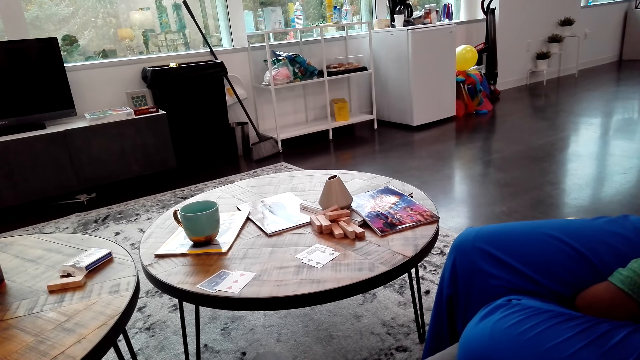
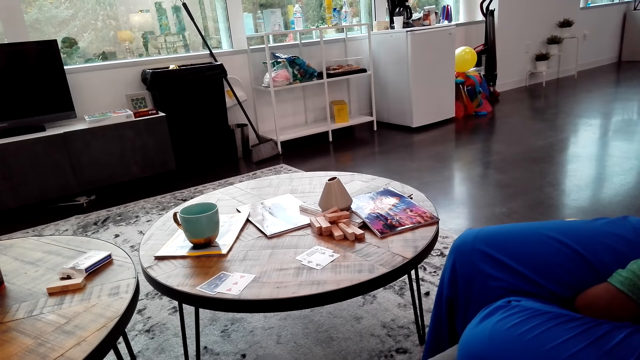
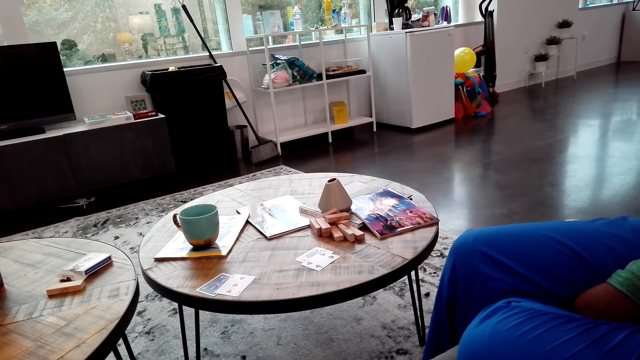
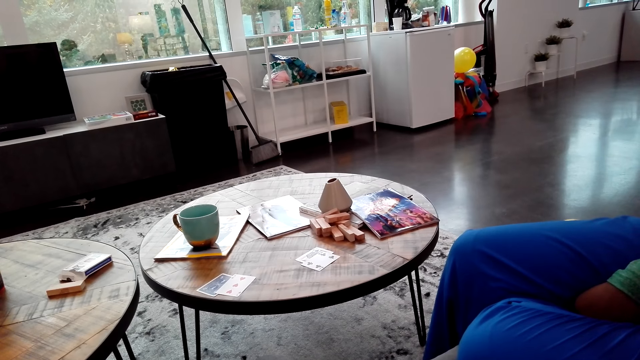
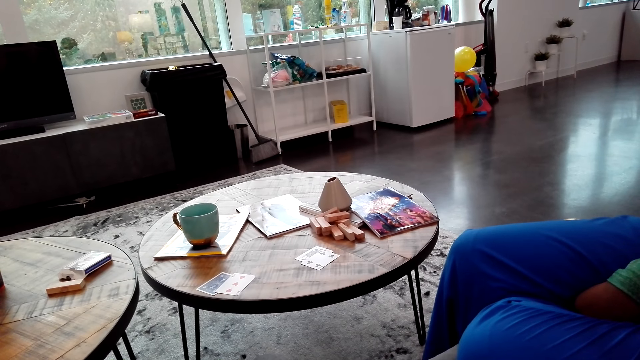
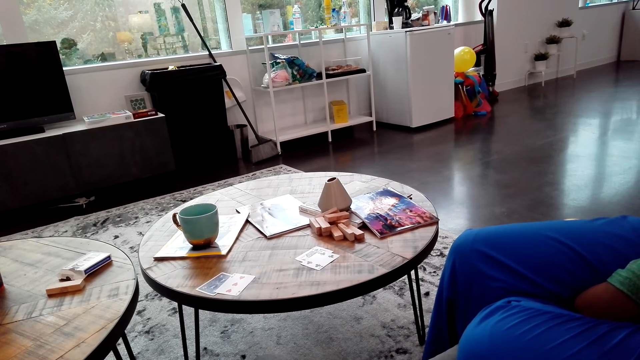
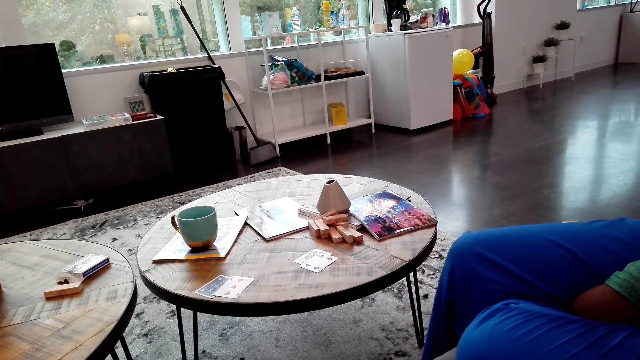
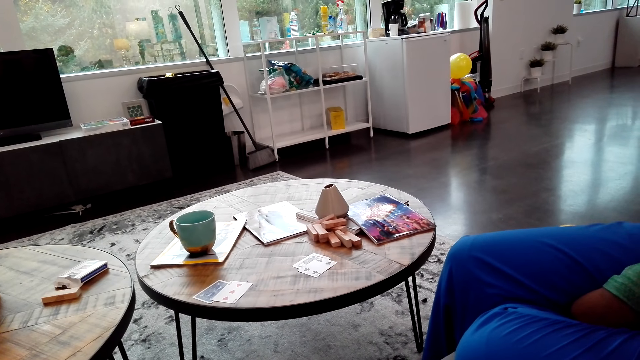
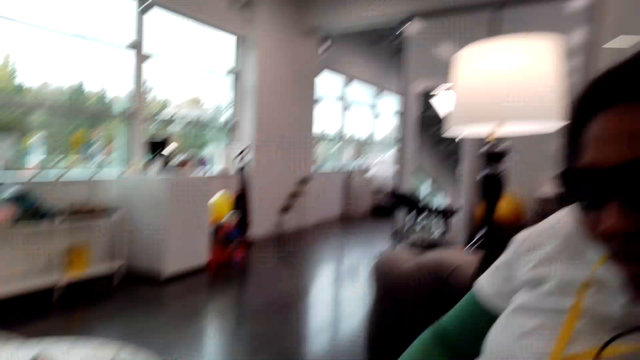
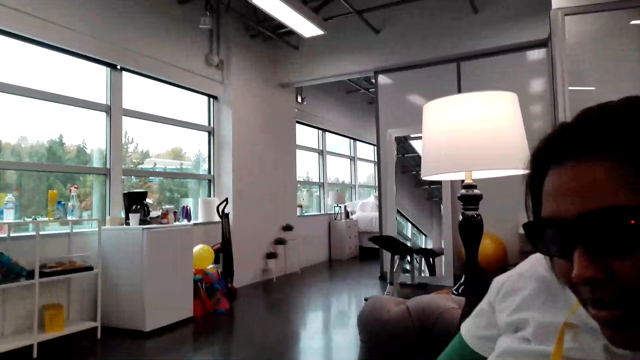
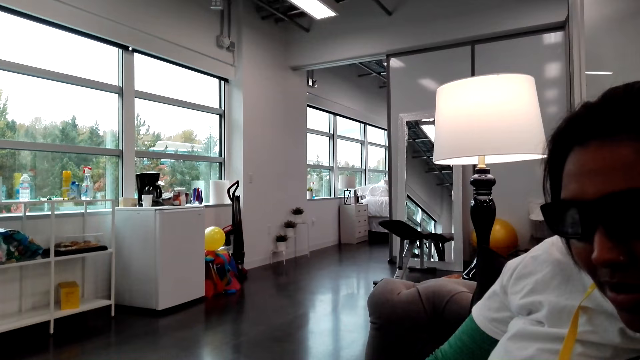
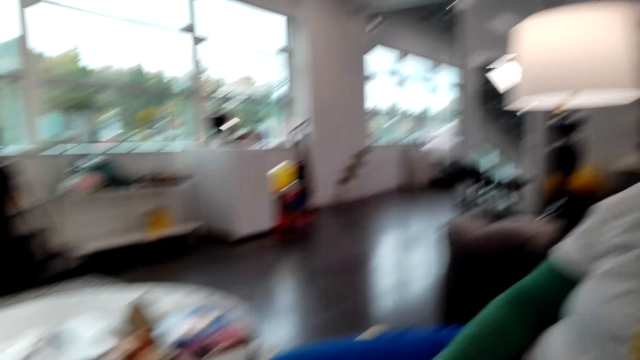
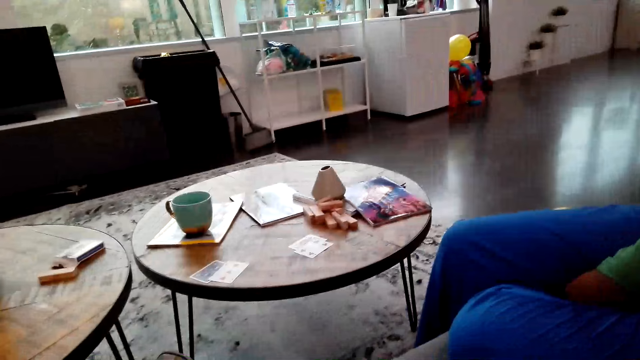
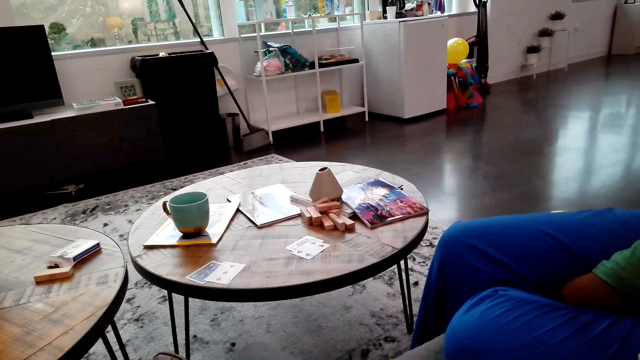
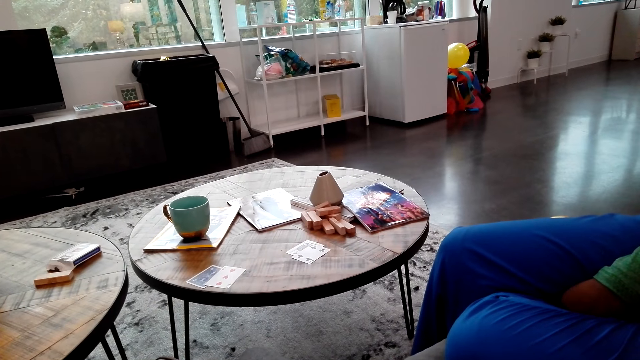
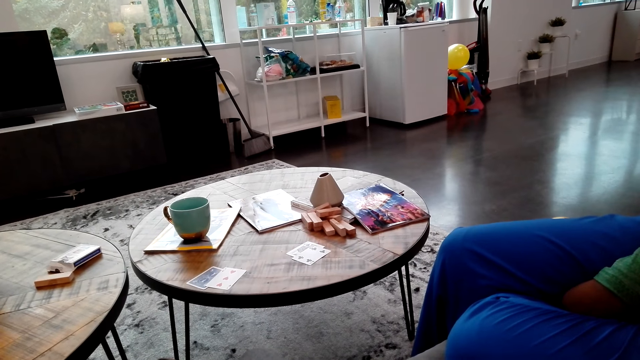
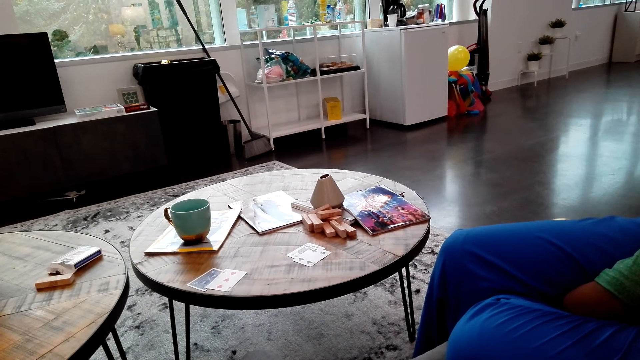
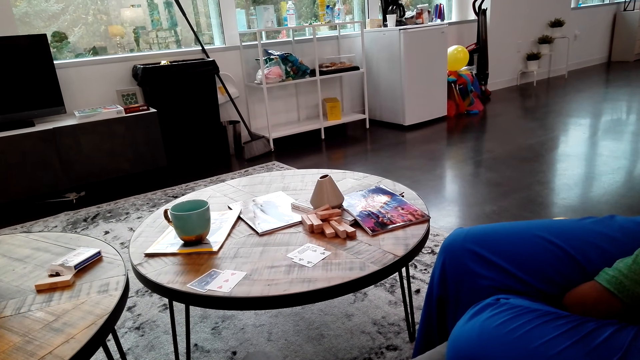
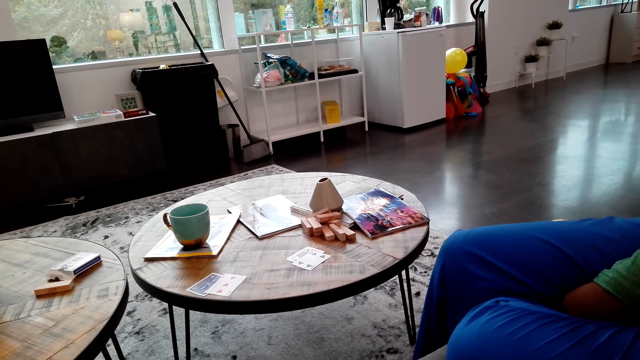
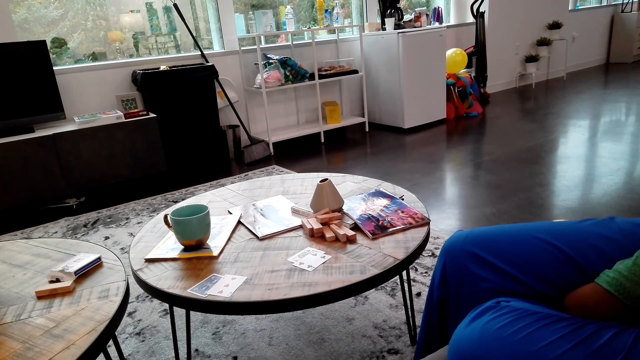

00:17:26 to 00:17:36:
A woman speaks to the camera wearer. The camera wearer looks at the woman. They look around and look aside.

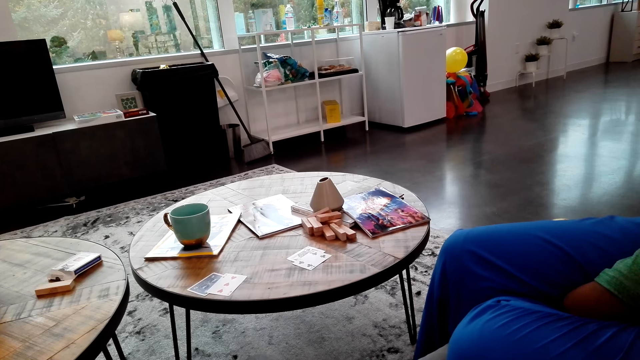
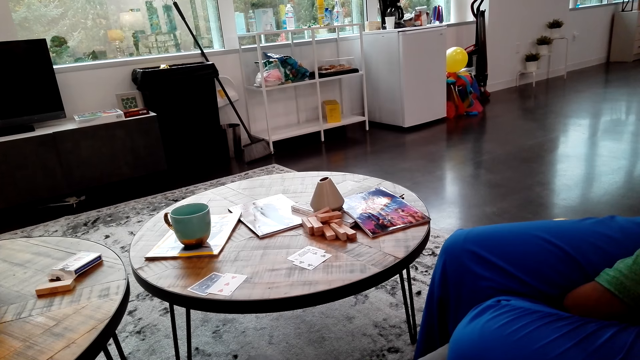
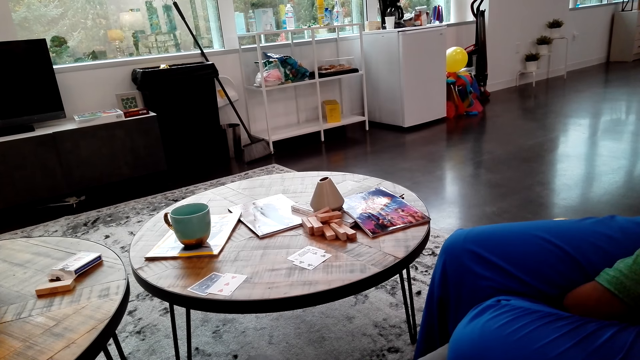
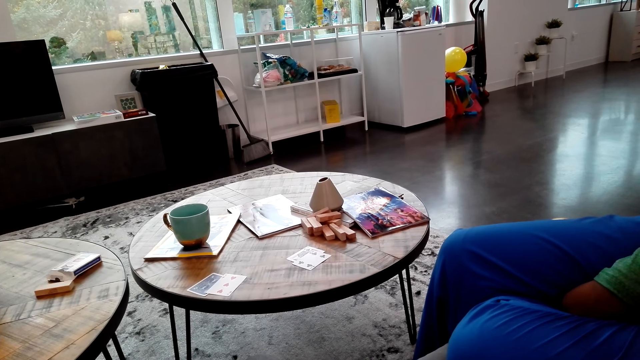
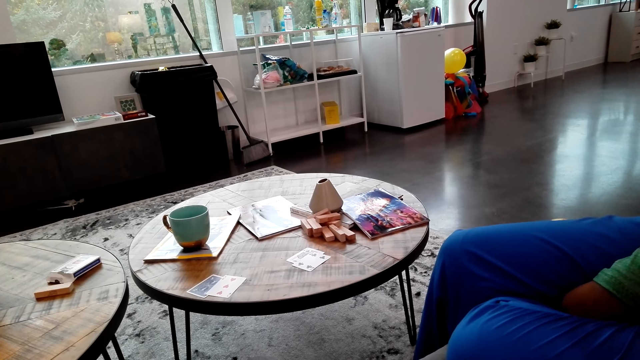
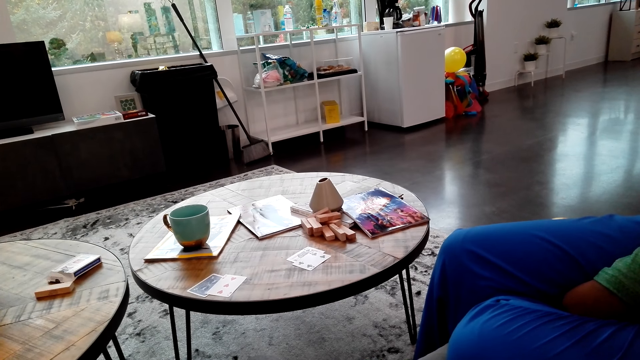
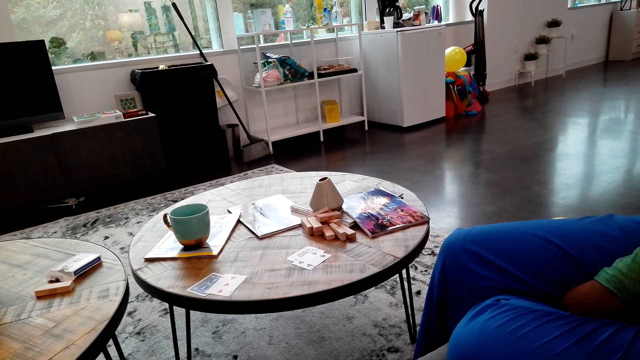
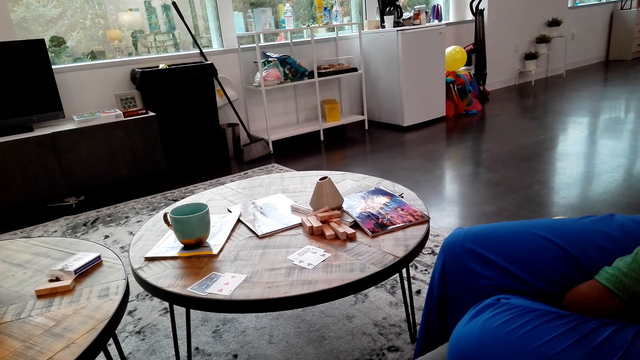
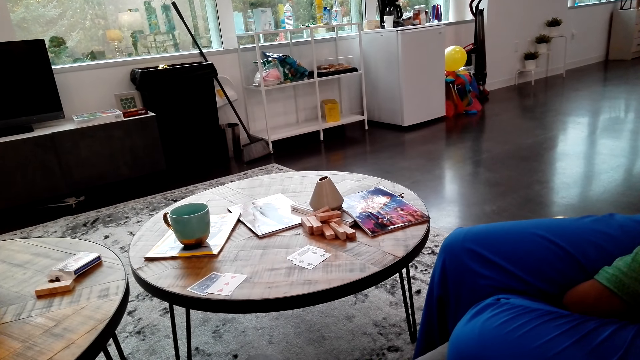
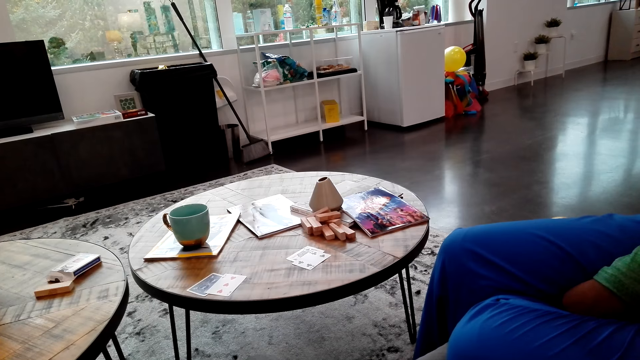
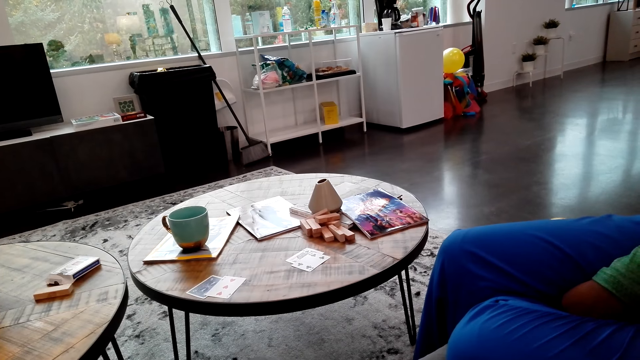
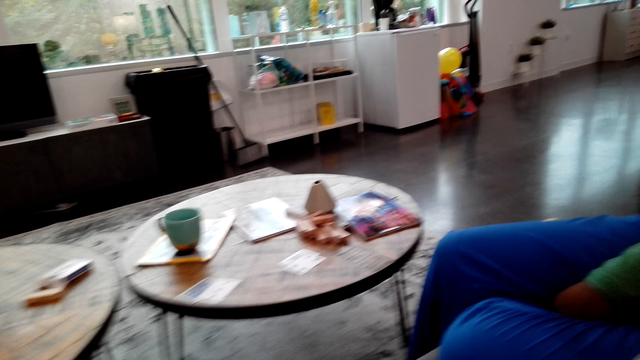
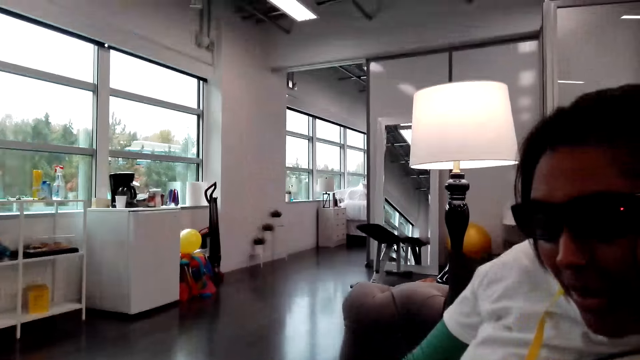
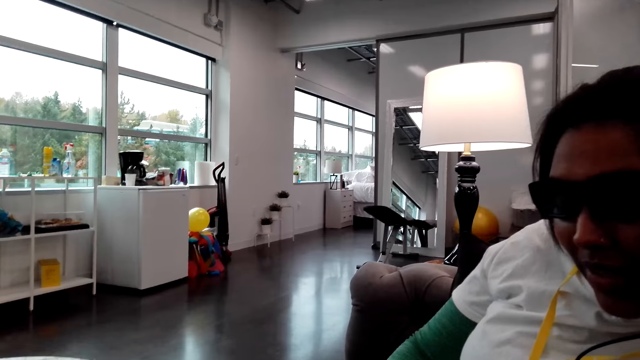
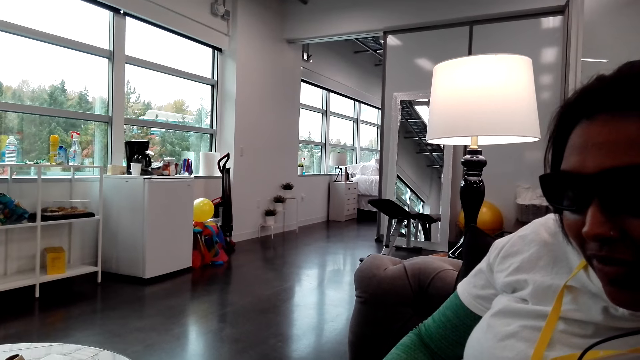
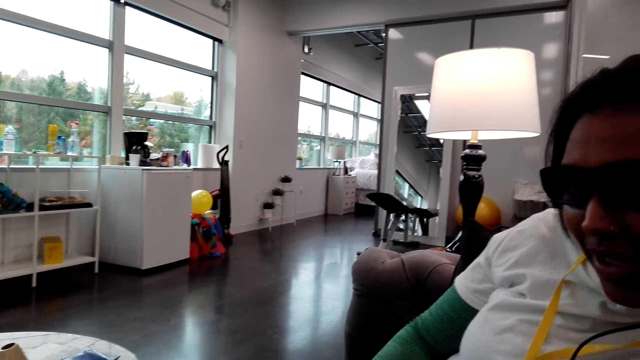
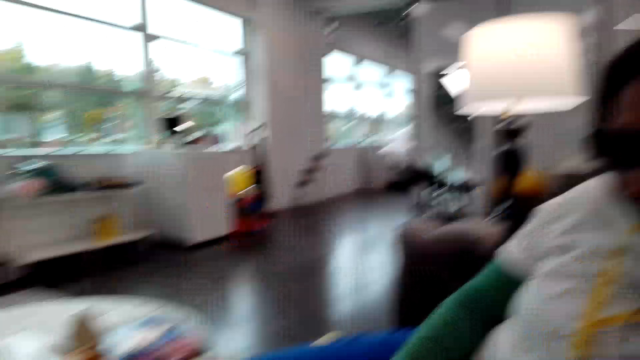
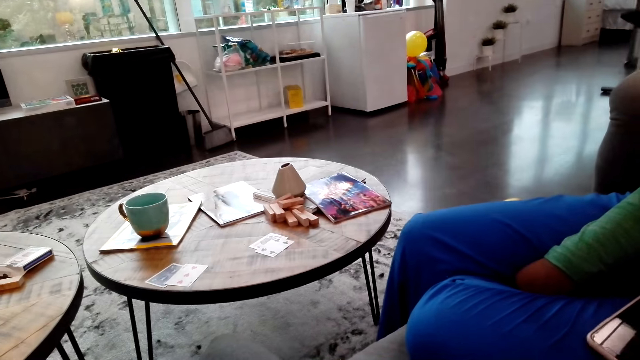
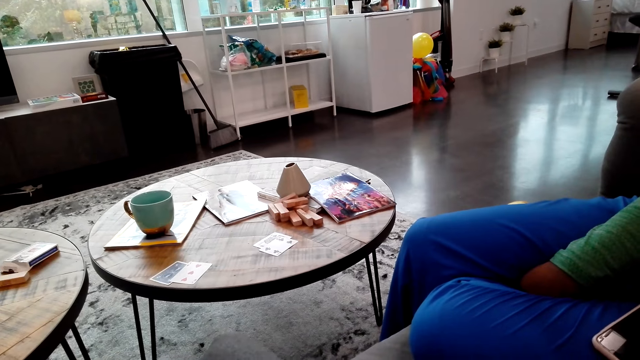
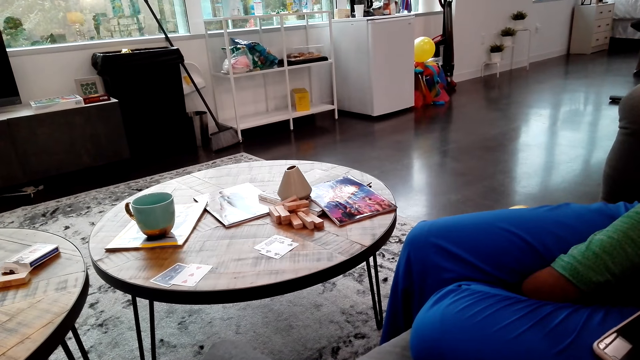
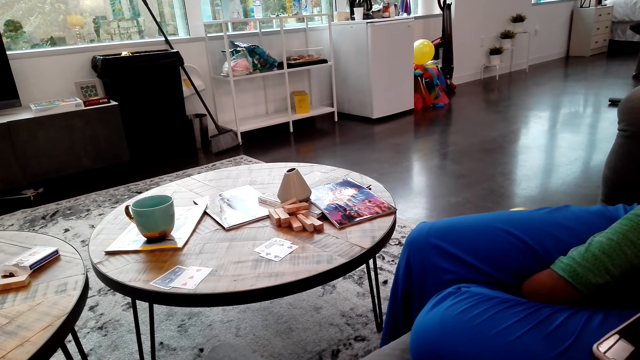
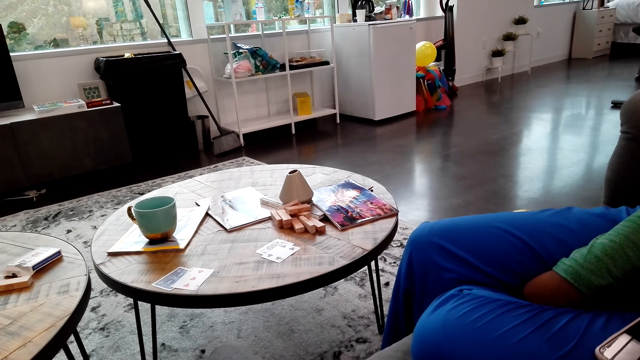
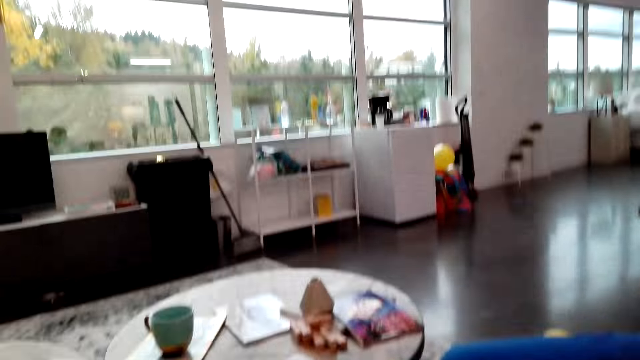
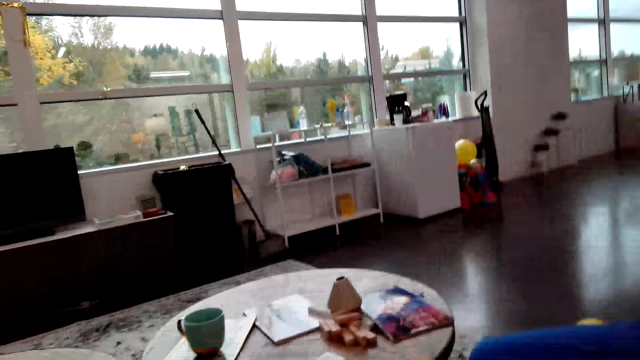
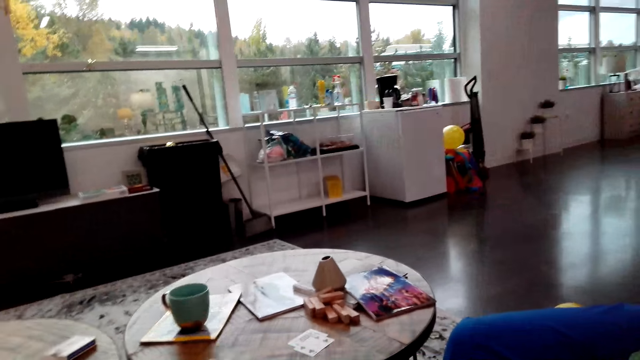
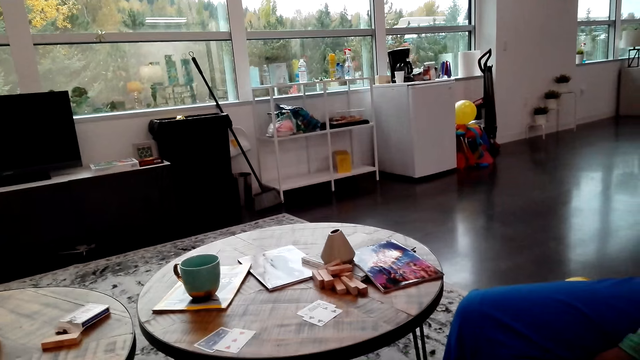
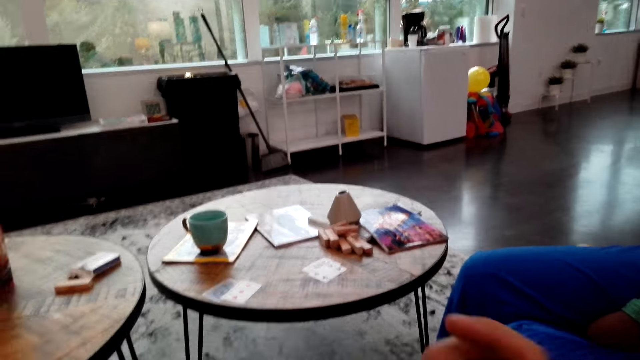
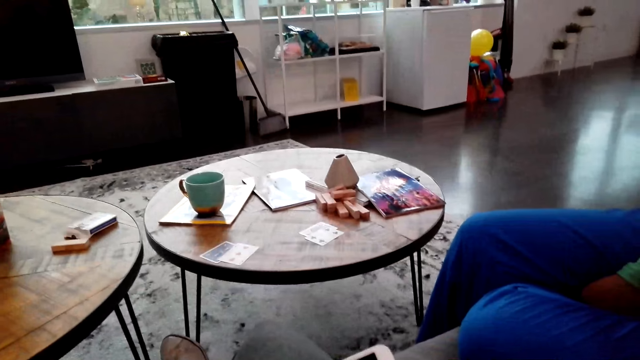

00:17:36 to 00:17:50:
A woman speaks to the camera wearer. The camera wearer speaks to the woman.
